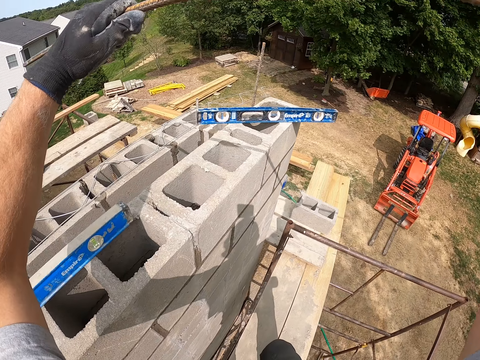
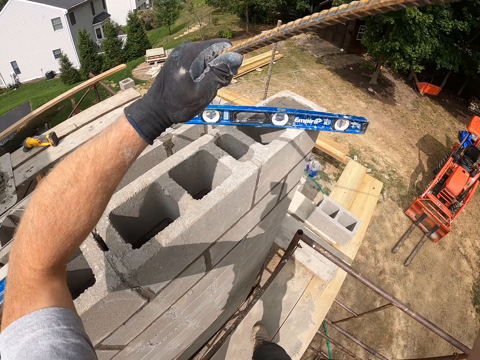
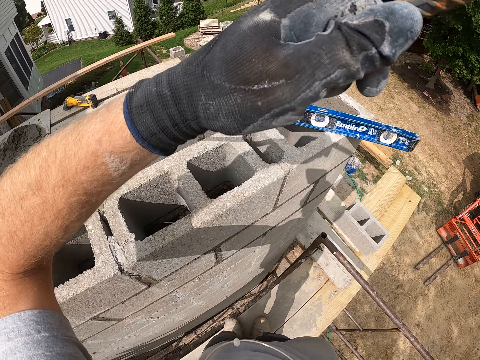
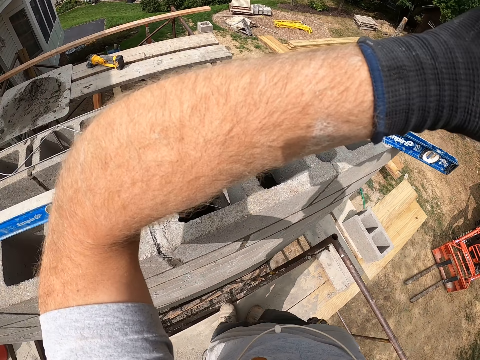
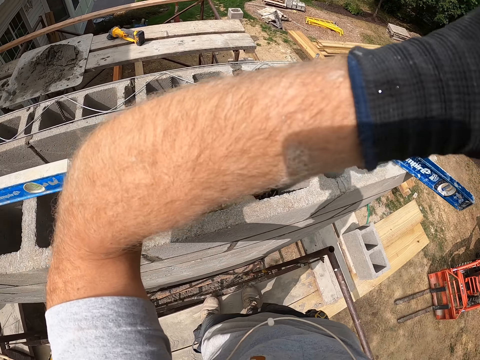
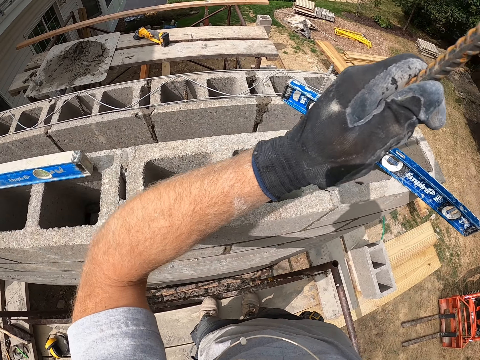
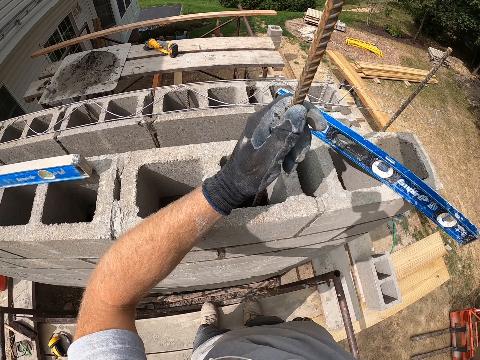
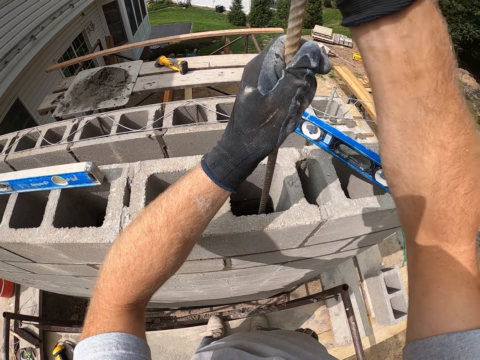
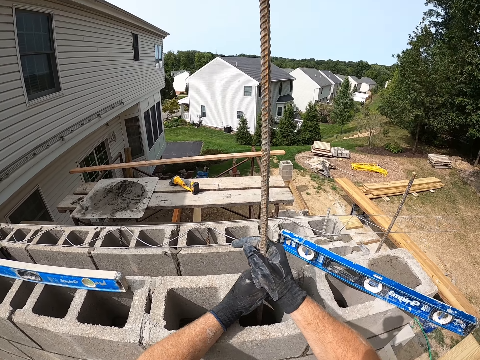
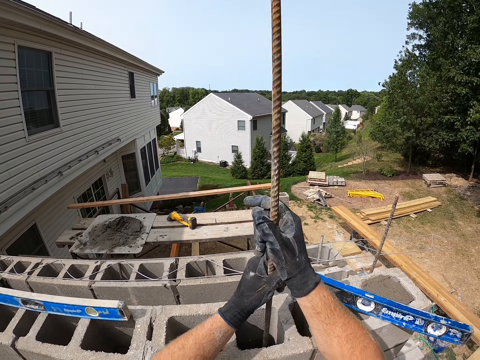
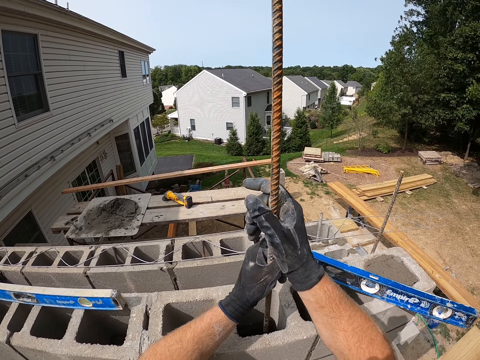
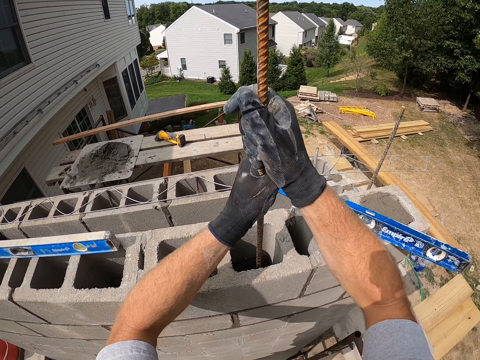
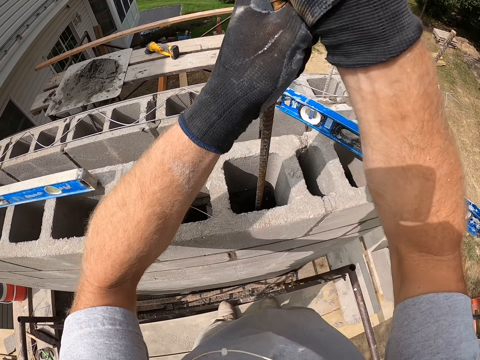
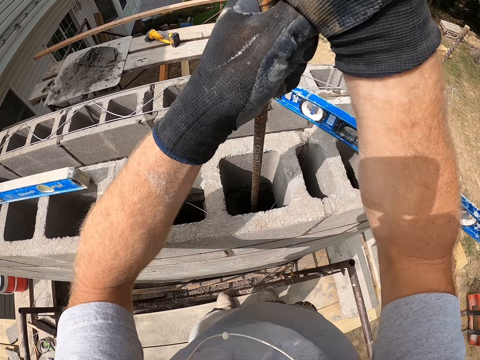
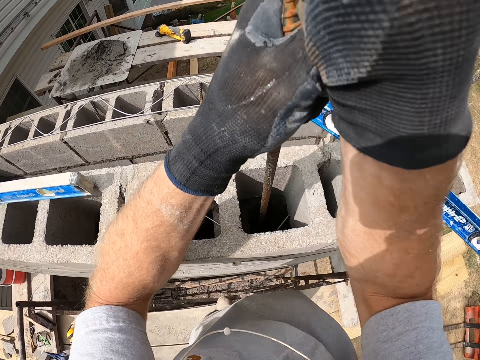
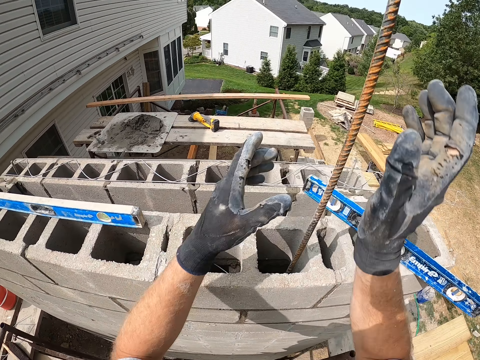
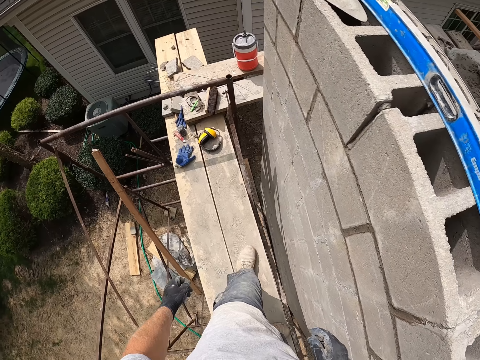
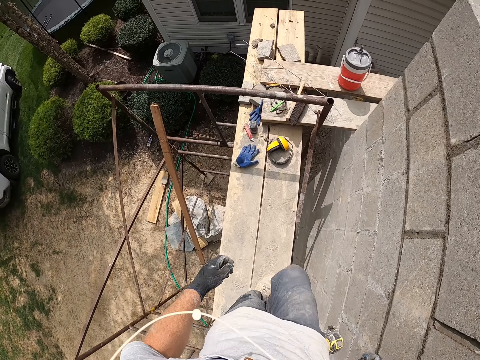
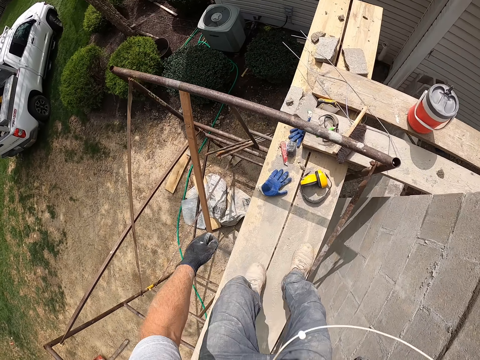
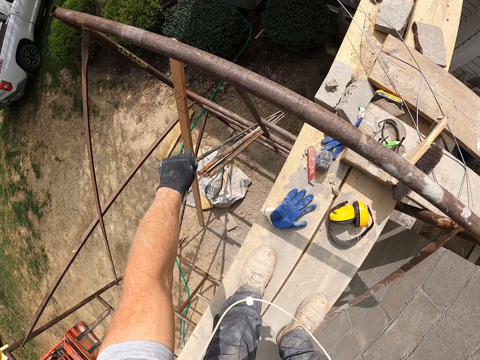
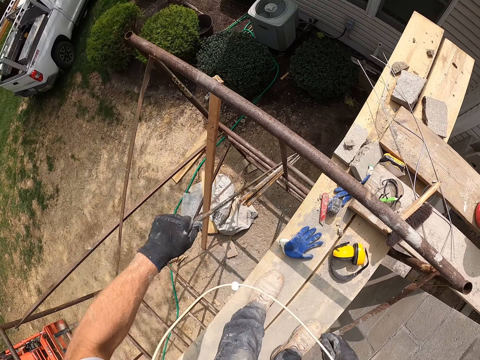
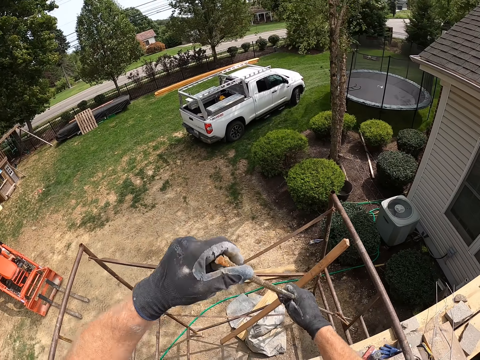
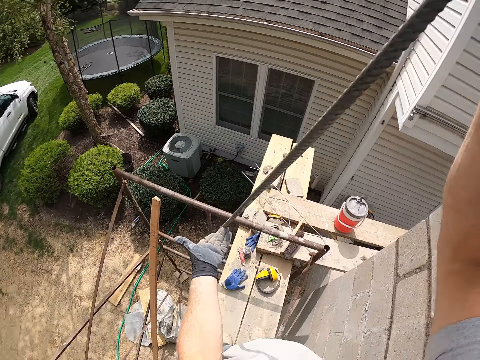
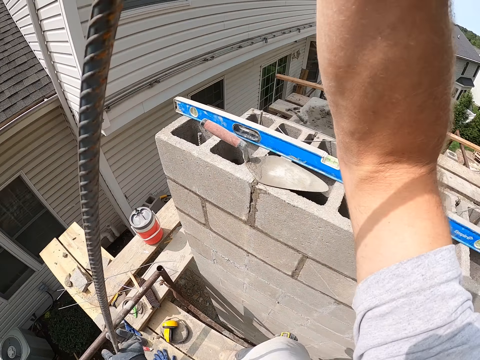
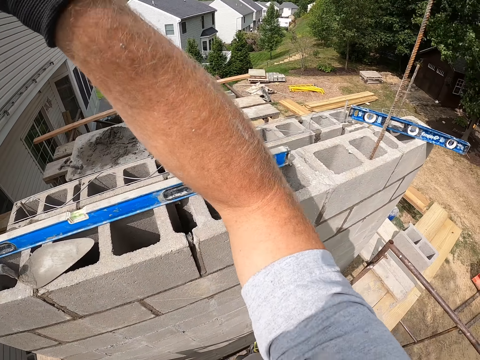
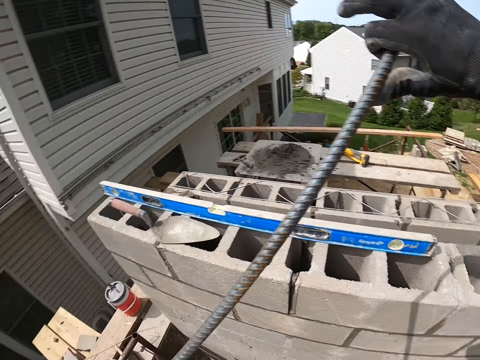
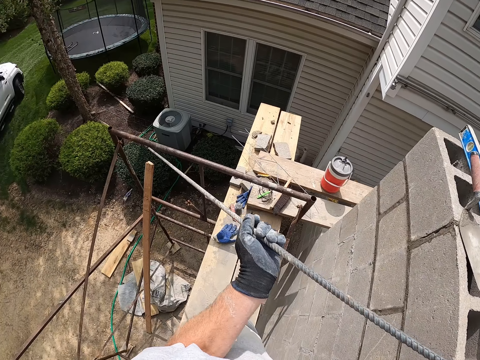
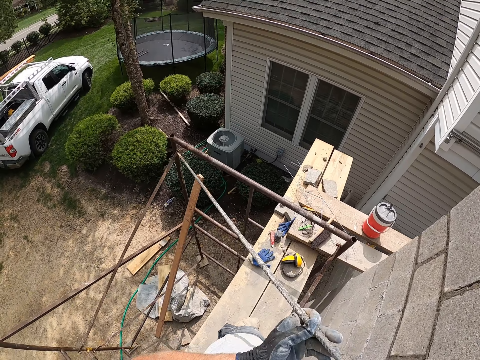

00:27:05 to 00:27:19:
The camera wearer puts the iron rod in the concrete wall. He walks on the wooden pieces. He pulls another iron rod with his hands.

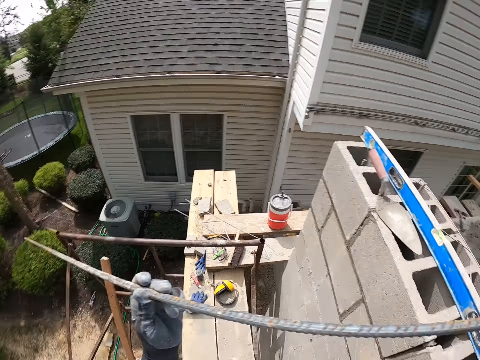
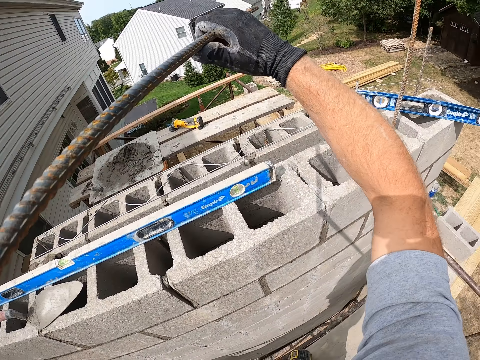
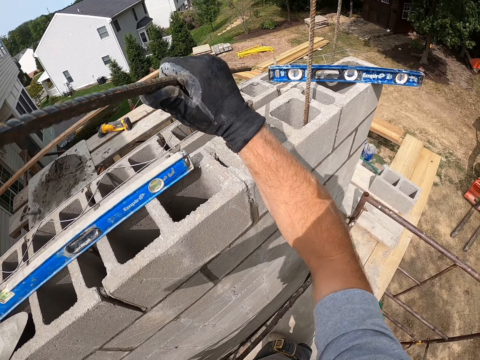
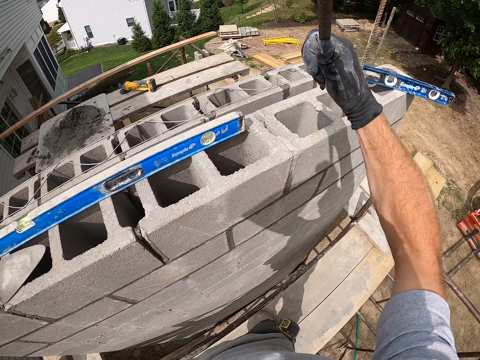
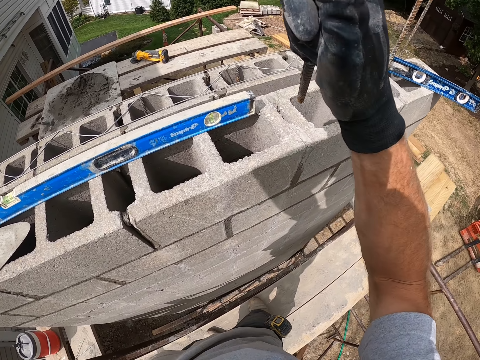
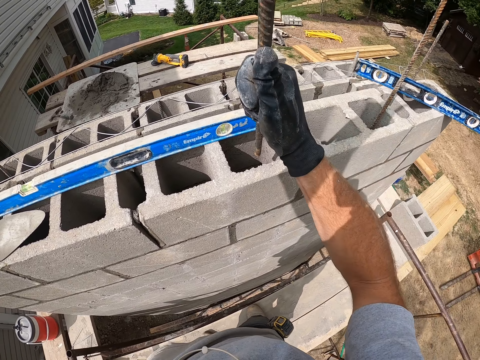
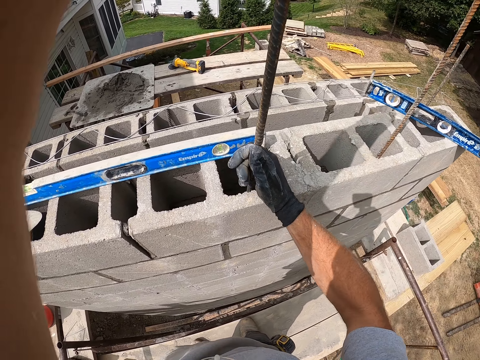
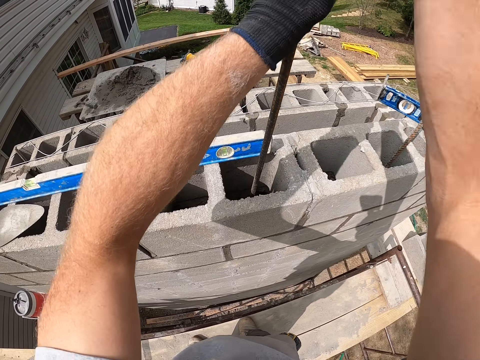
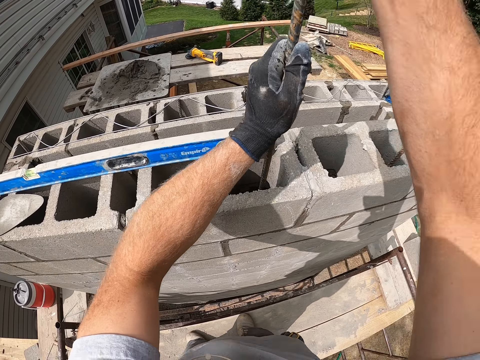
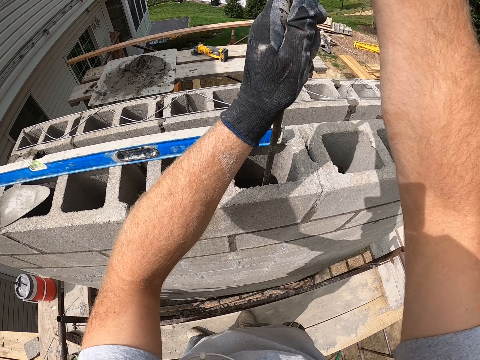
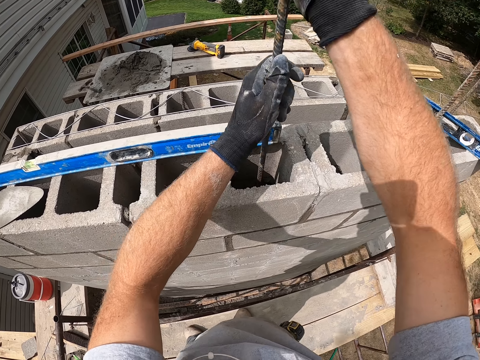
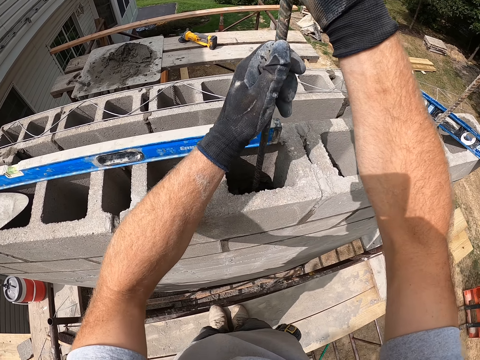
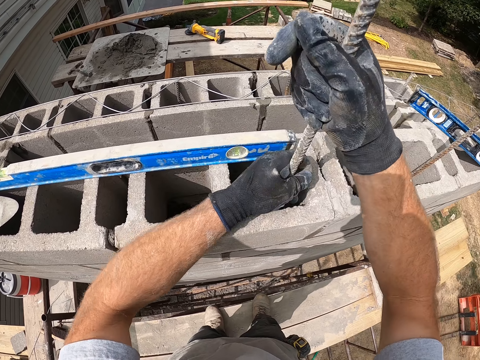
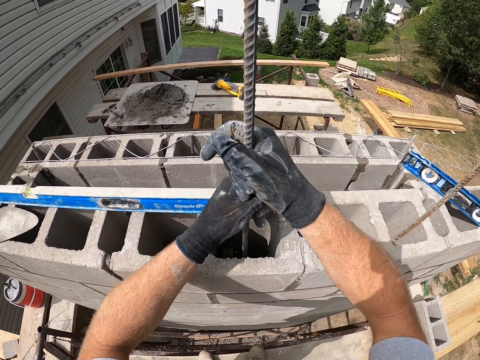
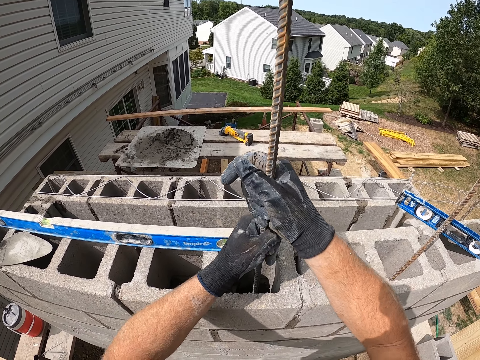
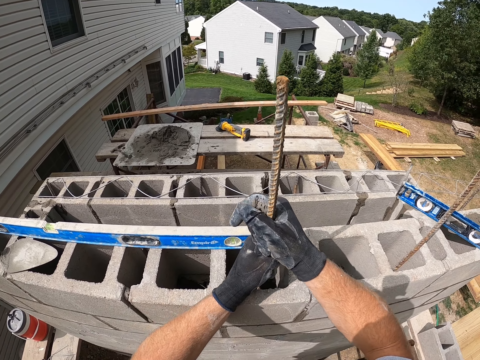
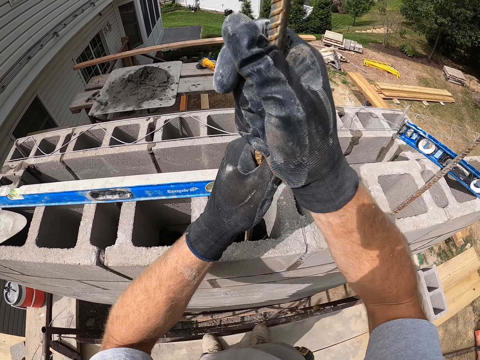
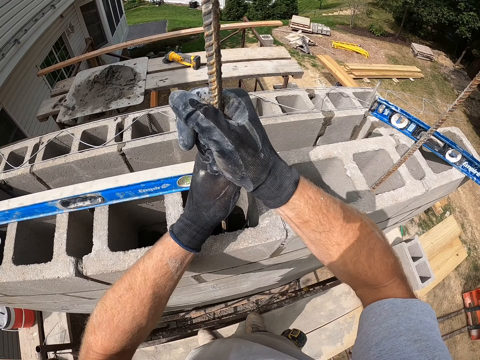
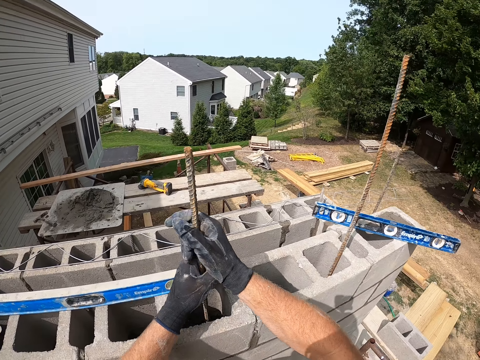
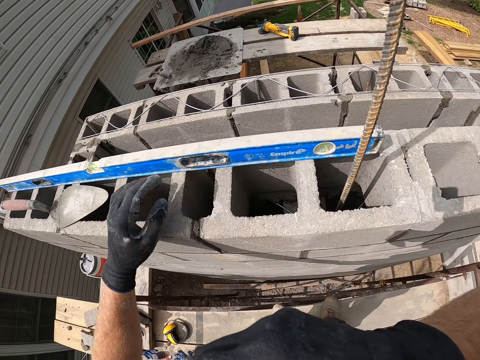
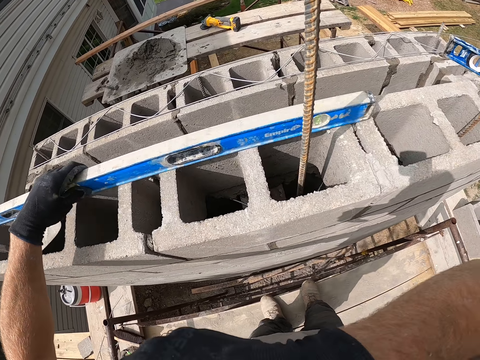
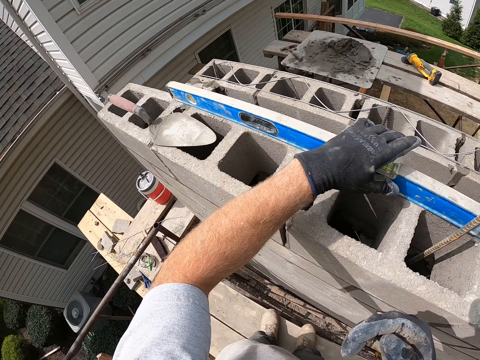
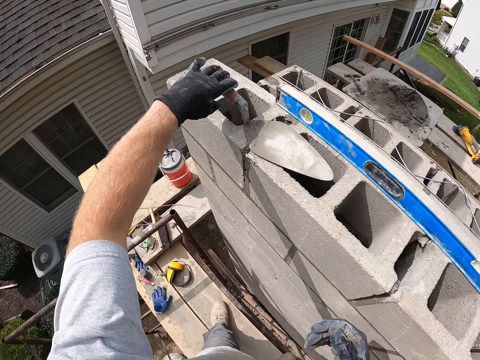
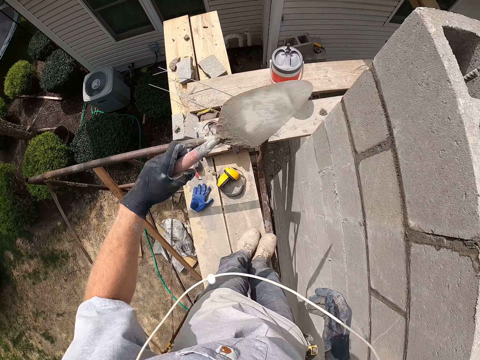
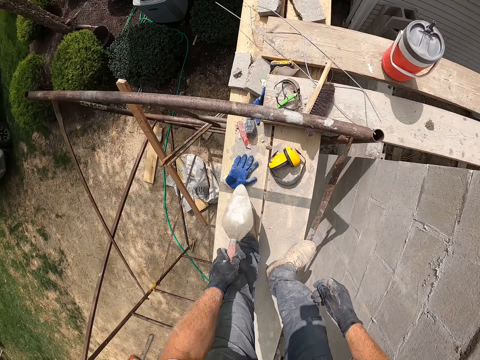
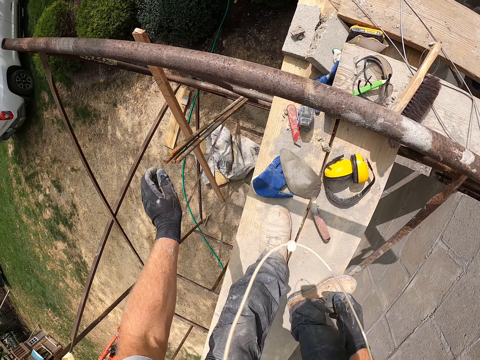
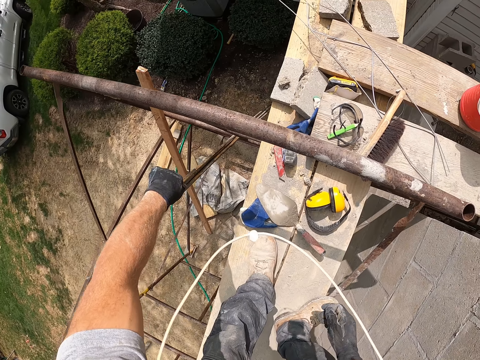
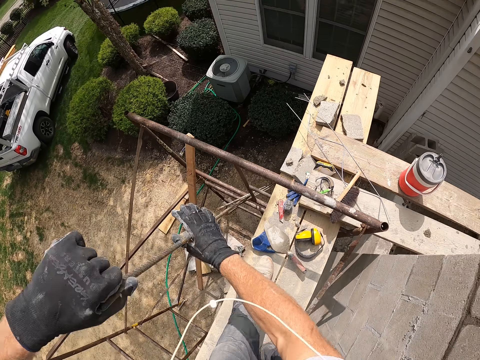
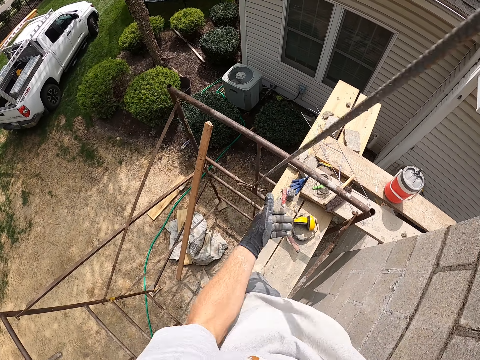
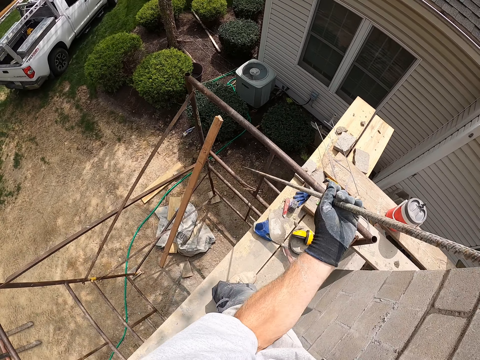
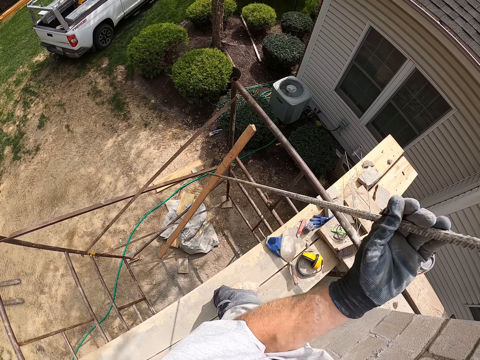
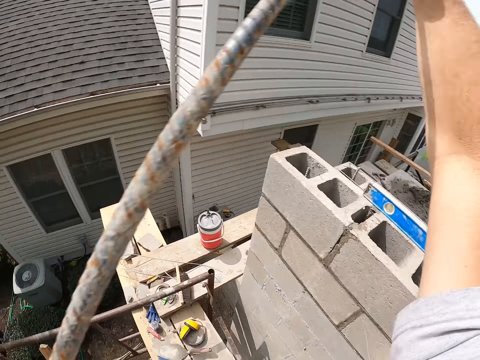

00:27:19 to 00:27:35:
The camera wearer puts the iron rod into the concrete wall. He fixes the iron rod at the construction building. He moves the spirit level on the concrete wall. He picks up a trowel with his left hand. He drops the trowel on the wooden plank. He picks up an iron rod with his hands.
